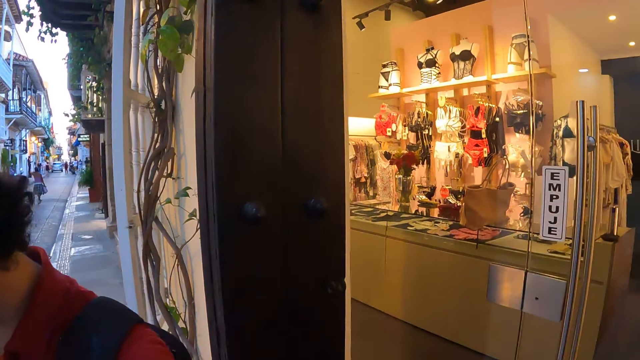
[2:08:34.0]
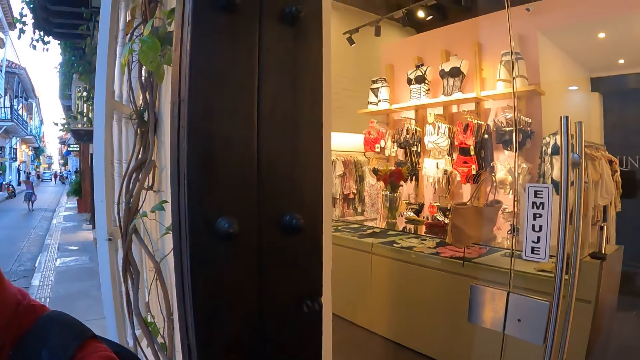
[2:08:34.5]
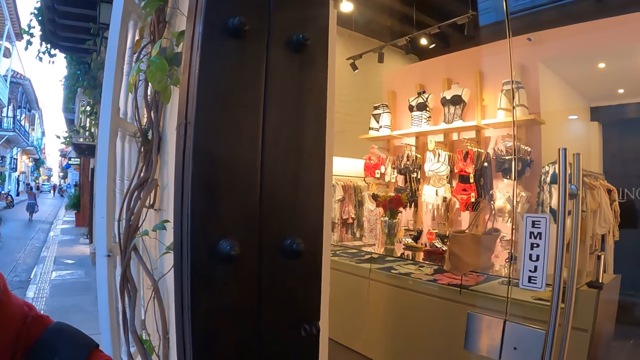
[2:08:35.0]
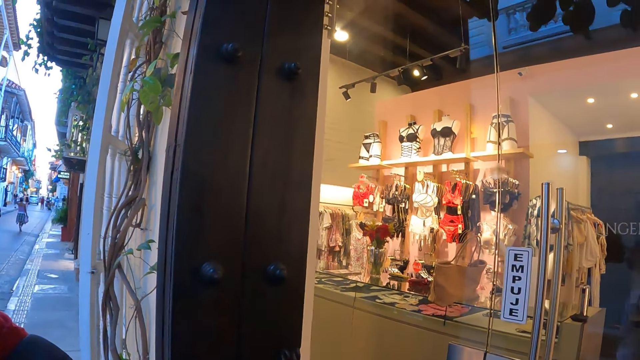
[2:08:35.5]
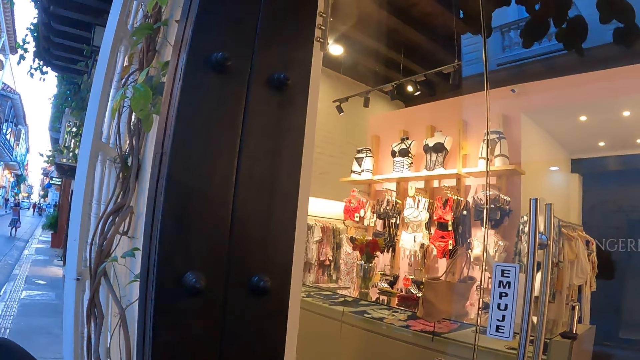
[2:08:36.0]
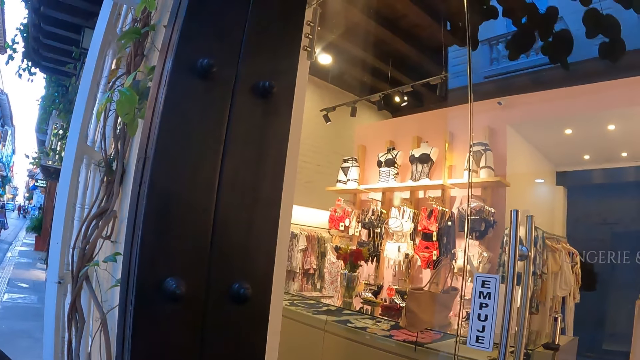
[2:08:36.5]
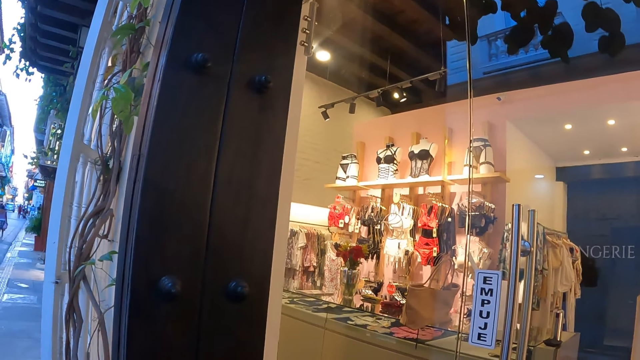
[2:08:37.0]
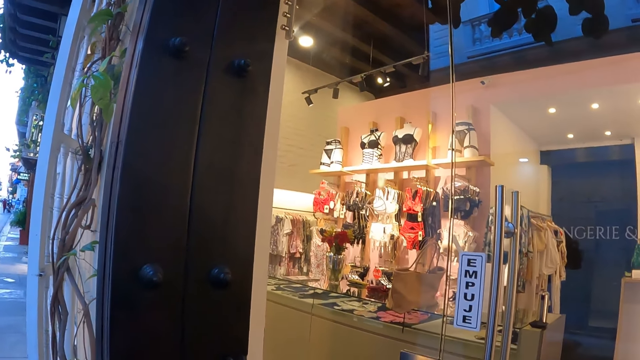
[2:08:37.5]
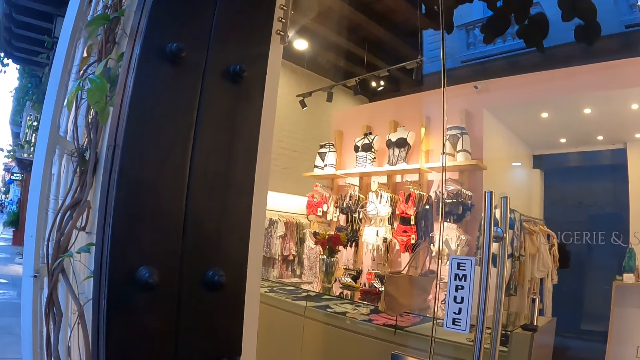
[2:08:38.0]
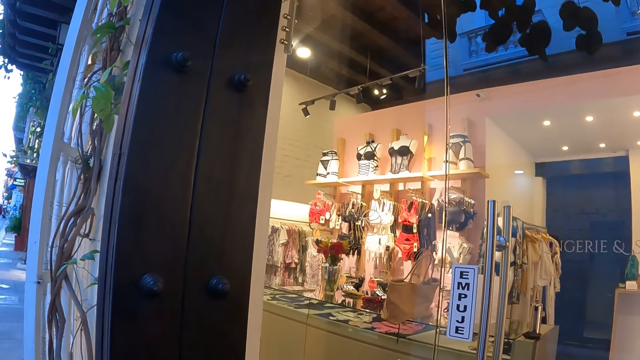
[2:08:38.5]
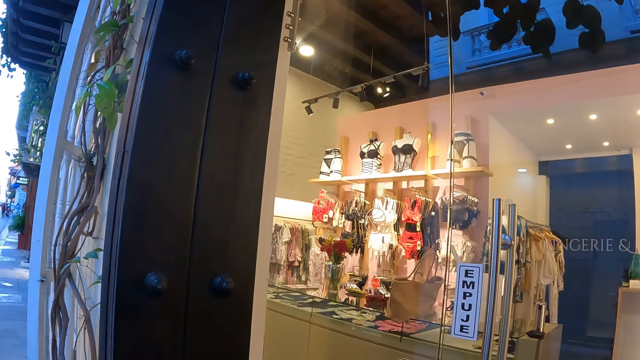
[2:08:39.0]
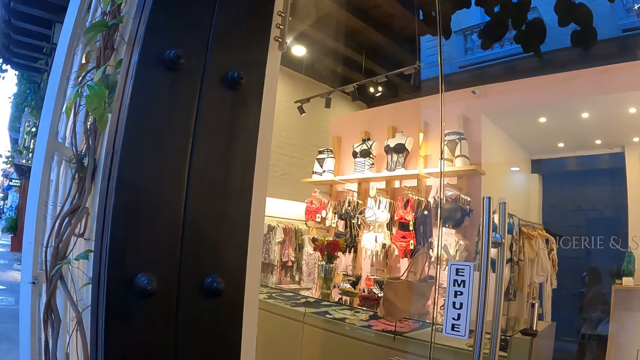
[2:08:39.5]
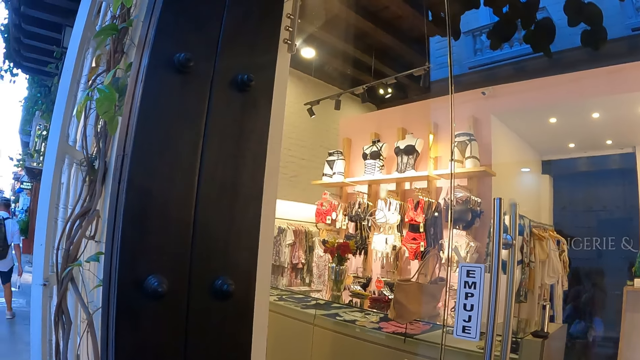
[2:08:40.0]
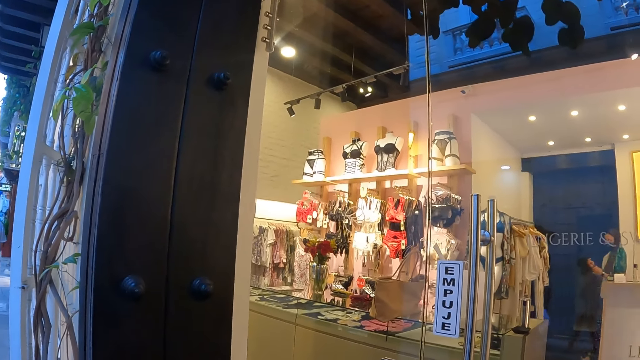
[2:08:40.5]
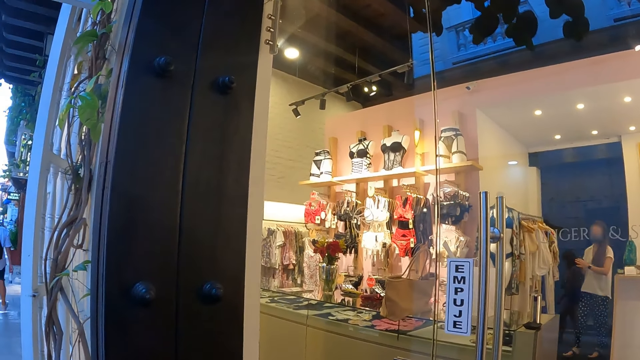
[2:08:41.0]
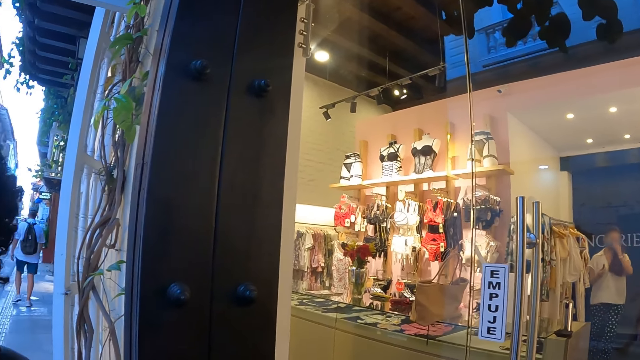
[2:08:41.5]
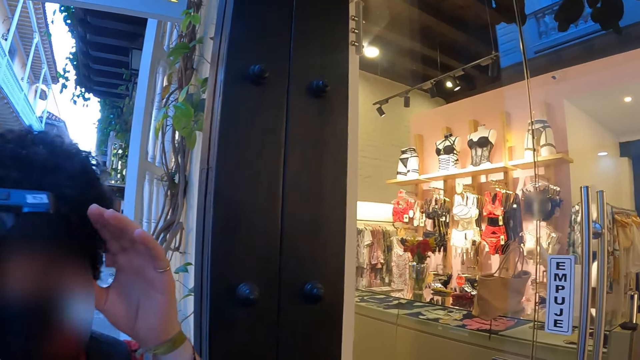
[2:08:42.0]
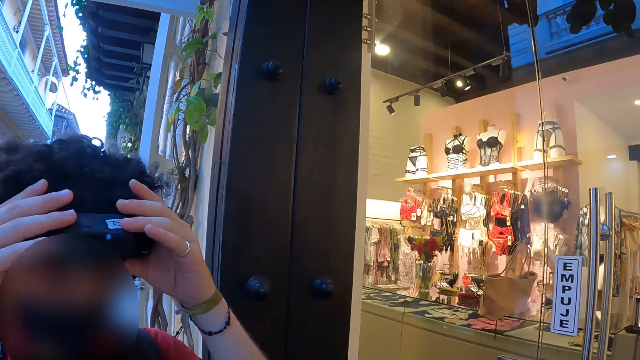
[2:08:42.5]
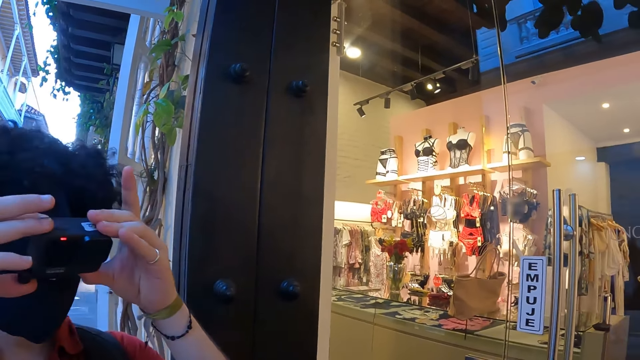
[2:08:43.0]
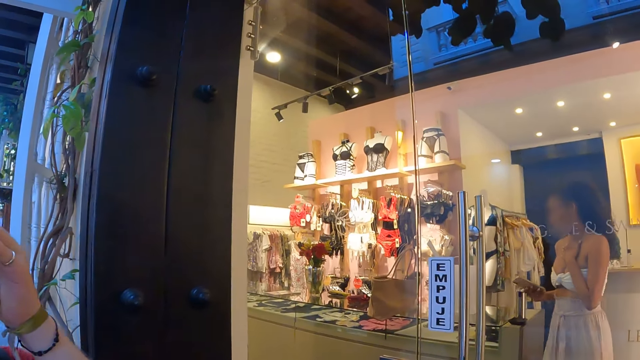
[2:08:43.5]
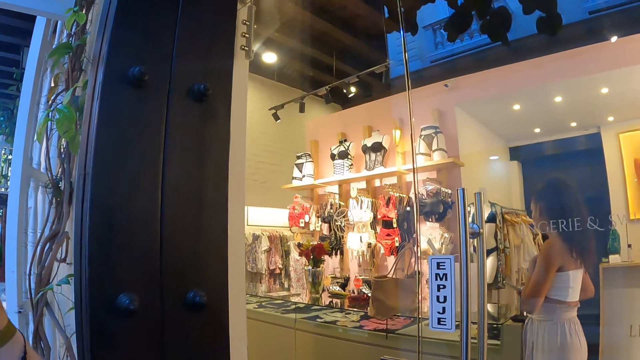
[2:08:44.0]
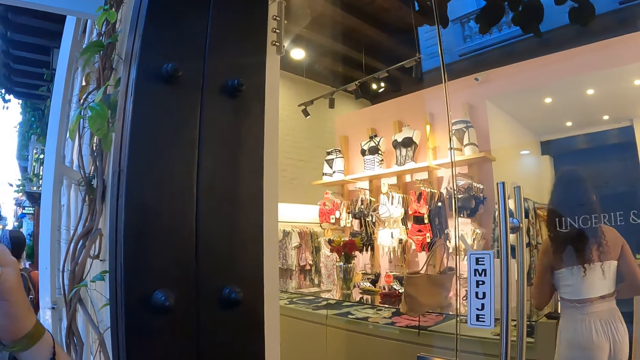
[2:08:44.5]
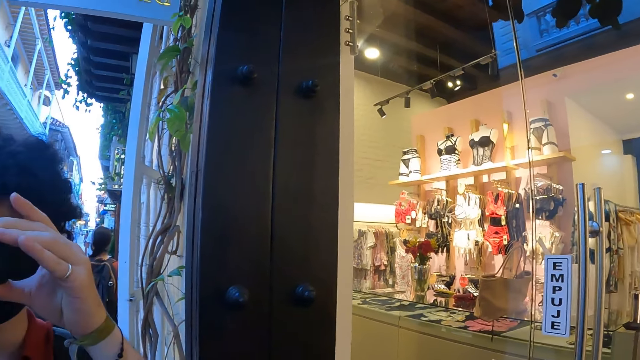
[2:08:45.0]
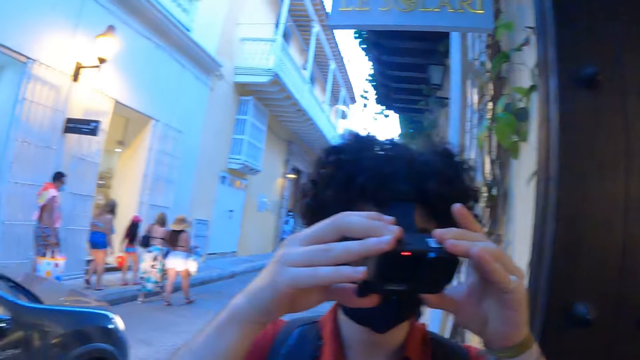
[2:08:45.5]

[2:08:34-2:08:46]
The camera wearer looks inside the shop through the window. A woman touches a camera.

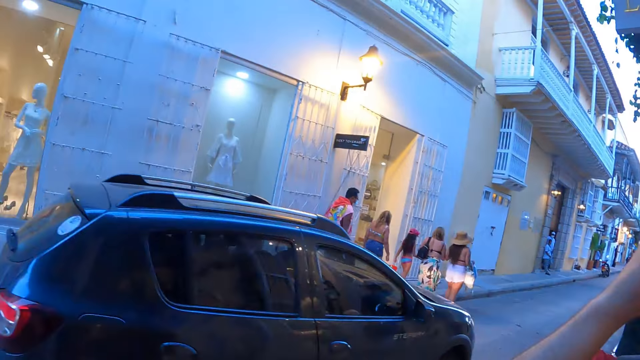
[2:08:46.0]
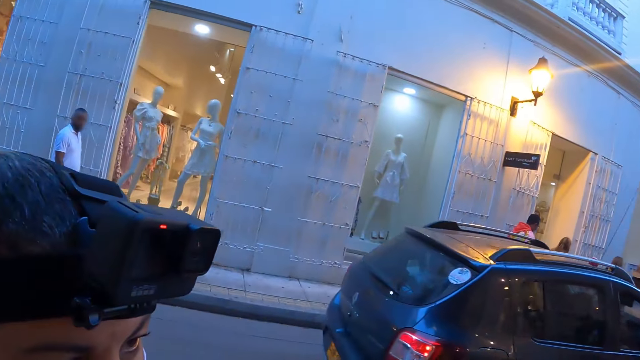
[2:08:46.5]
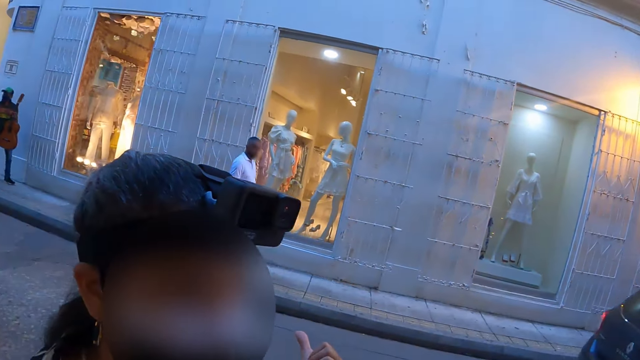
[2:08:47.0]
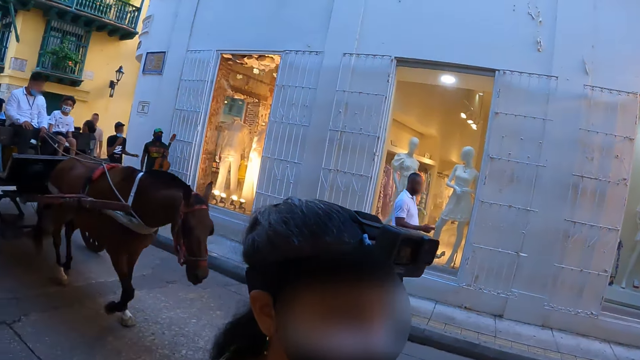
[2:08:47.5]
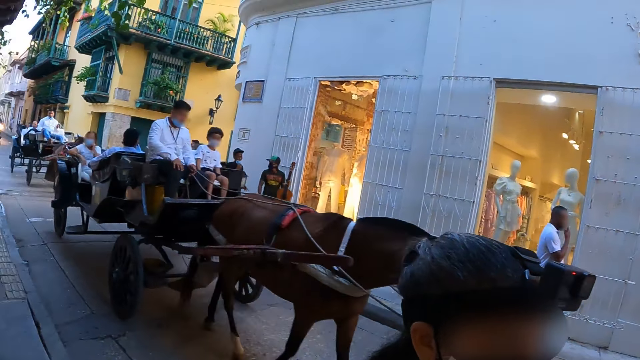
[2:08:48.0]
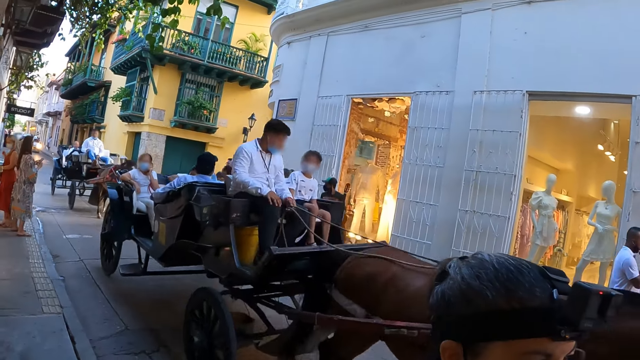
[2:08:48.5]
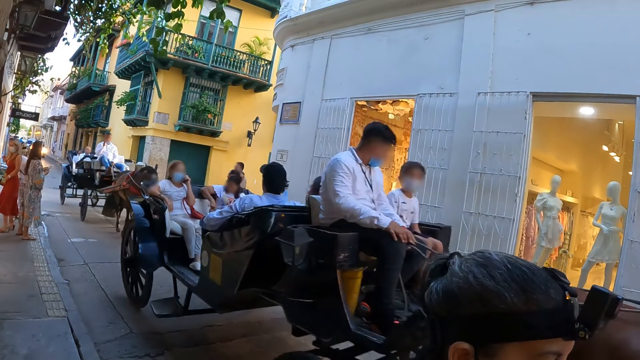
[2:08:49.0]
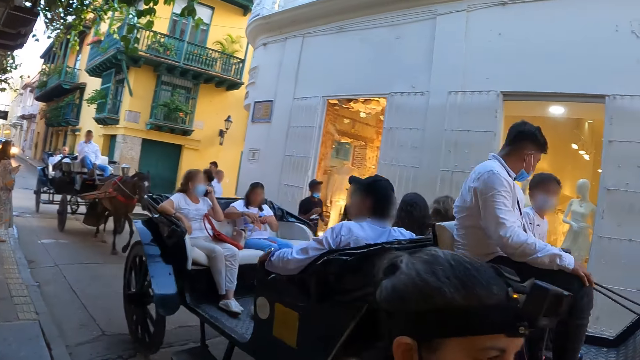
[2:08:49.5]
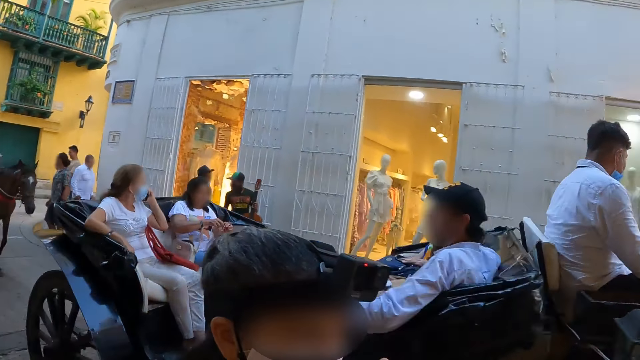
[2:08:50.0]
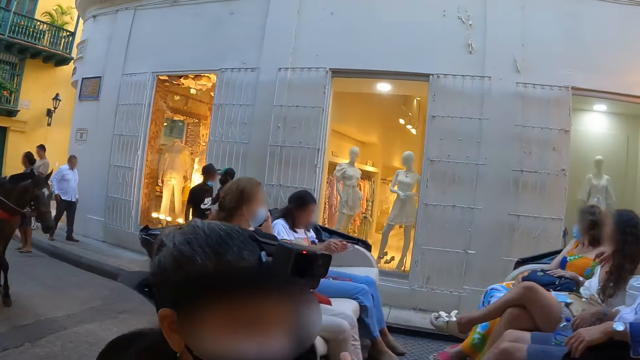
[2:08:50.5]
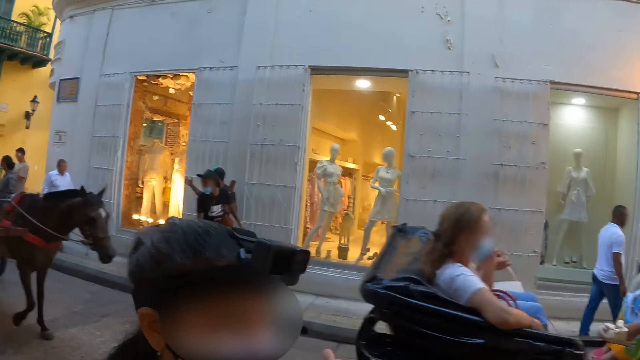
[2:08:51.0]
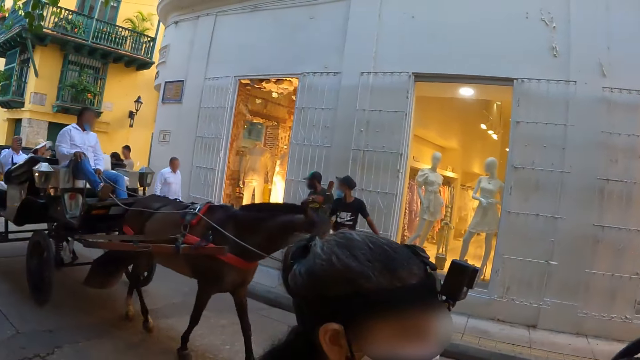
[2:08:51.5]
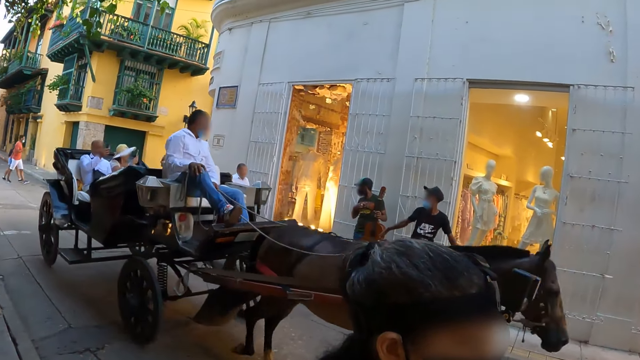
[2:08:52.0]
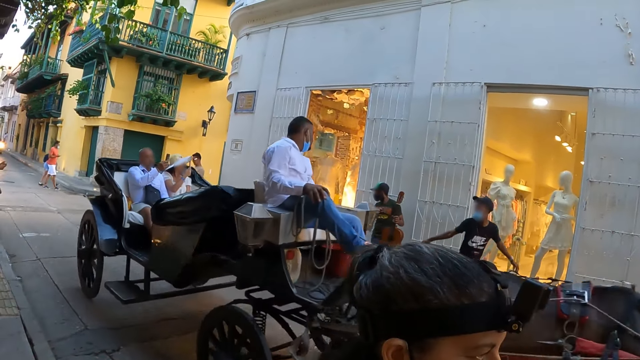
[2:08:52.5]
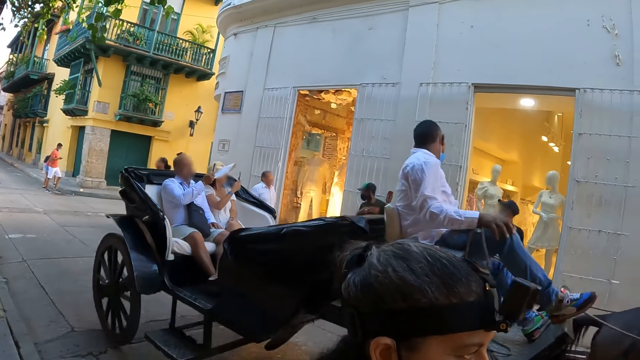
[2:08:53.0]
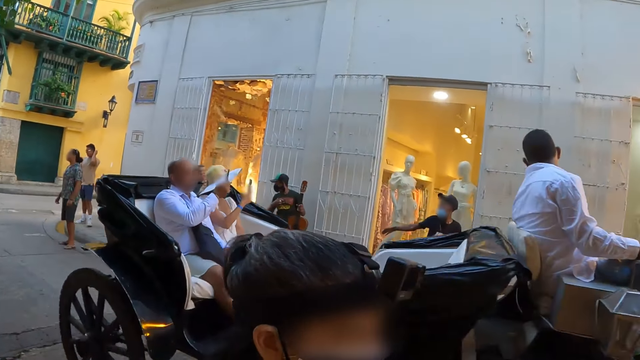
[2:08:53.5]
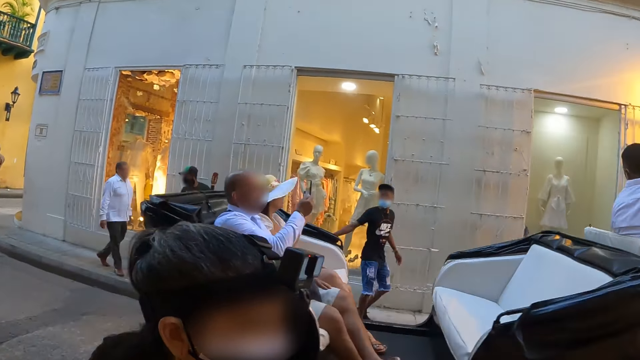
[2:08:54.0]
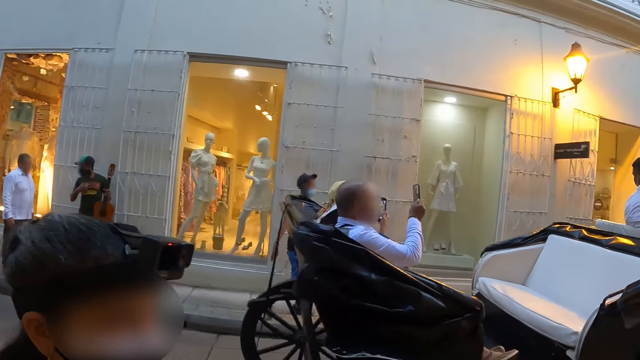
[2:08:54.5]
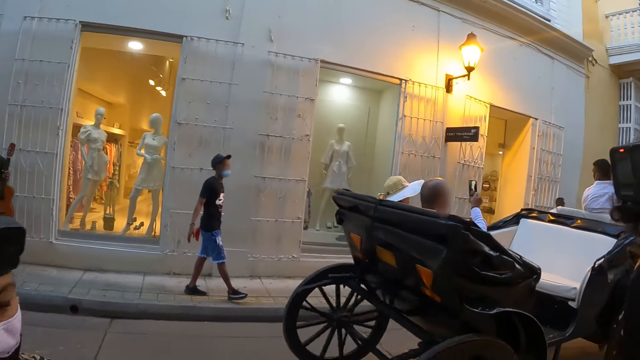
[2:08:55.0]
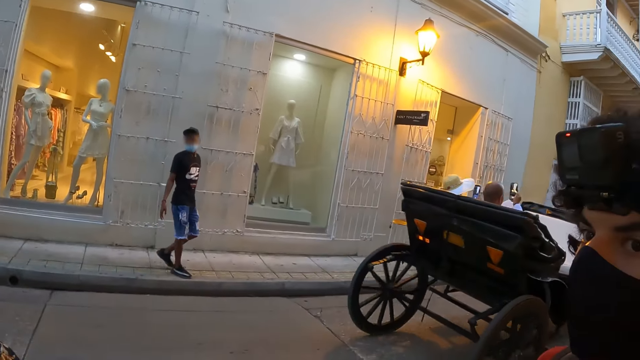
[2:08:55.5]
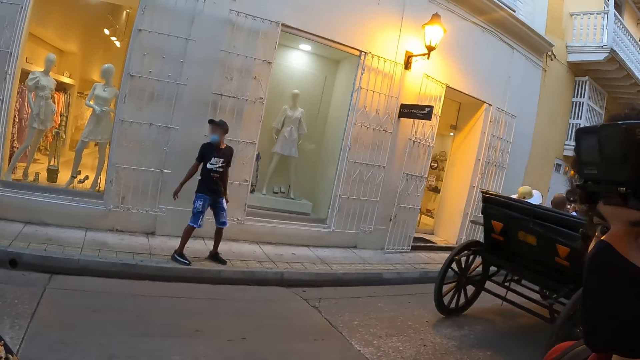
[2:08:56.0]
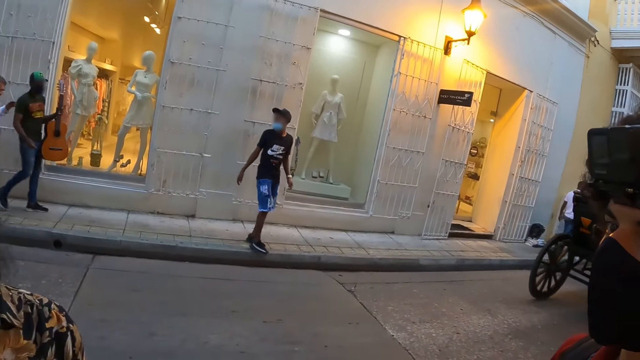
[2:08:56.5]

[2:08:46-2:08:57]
The camera wearer looks around the road. They walk around the street. A woman stands before the camera wearer.
